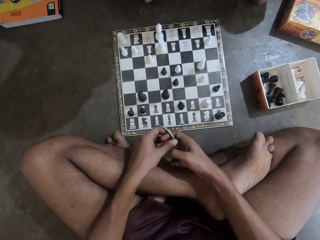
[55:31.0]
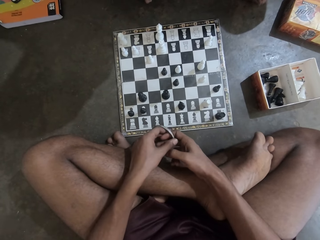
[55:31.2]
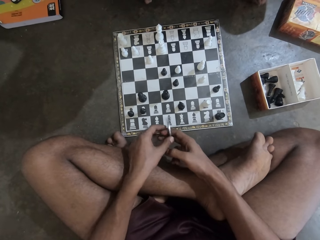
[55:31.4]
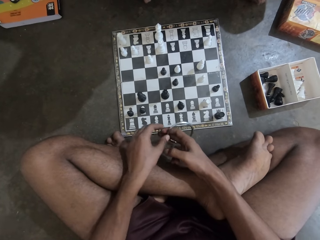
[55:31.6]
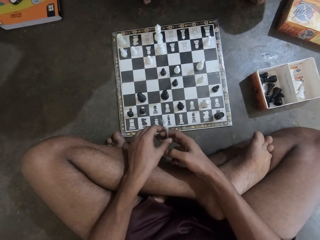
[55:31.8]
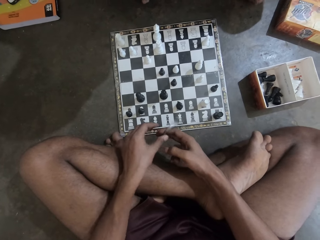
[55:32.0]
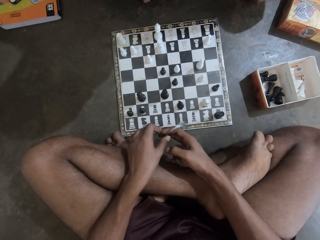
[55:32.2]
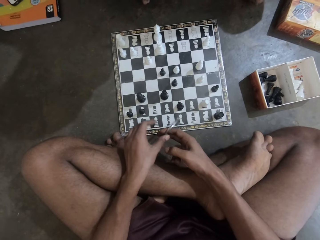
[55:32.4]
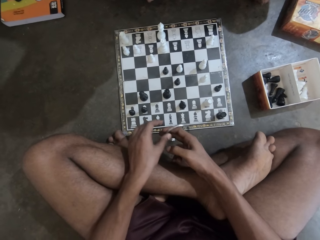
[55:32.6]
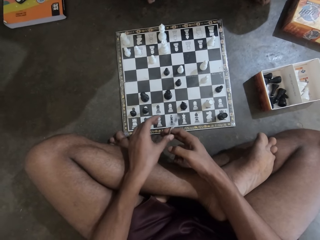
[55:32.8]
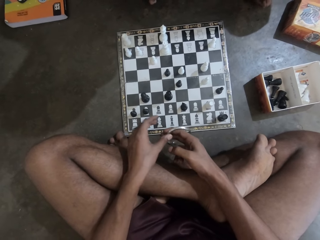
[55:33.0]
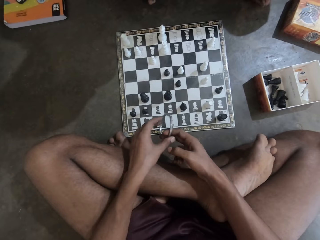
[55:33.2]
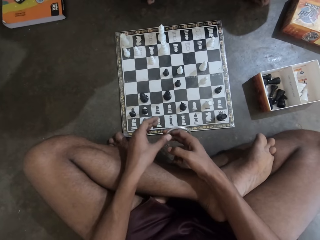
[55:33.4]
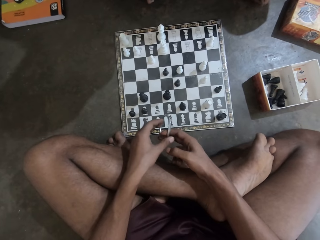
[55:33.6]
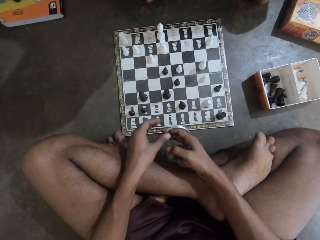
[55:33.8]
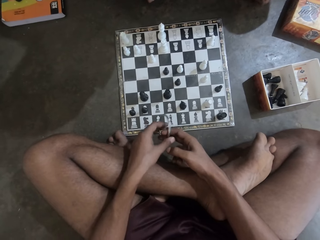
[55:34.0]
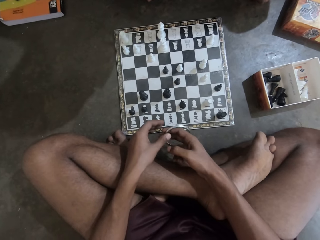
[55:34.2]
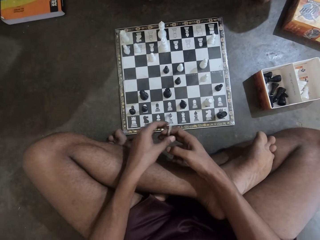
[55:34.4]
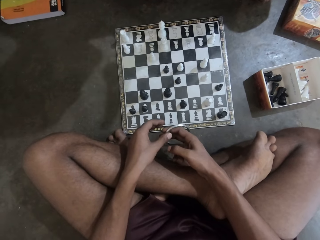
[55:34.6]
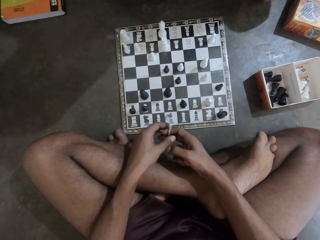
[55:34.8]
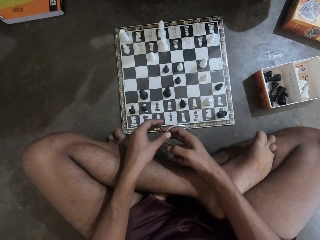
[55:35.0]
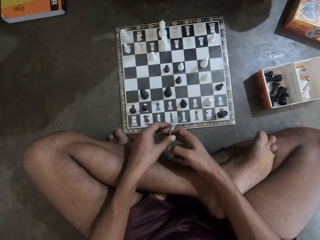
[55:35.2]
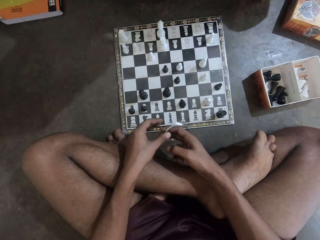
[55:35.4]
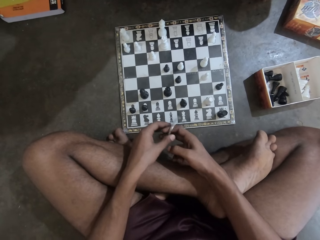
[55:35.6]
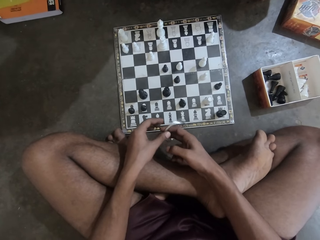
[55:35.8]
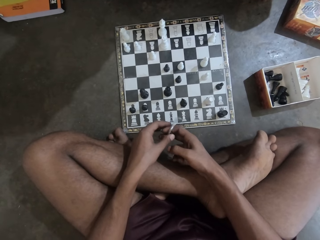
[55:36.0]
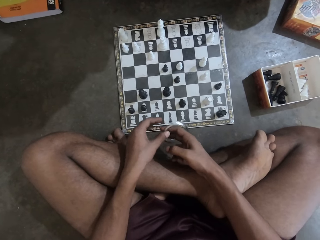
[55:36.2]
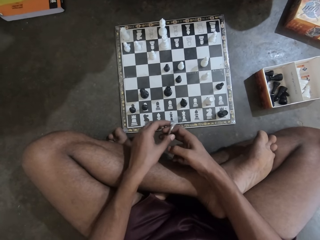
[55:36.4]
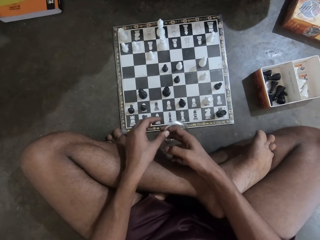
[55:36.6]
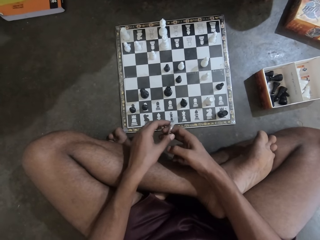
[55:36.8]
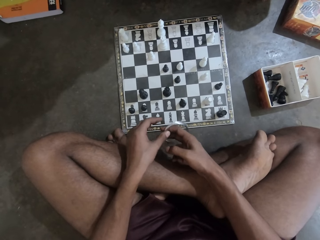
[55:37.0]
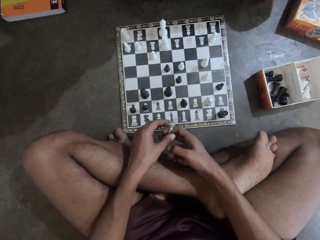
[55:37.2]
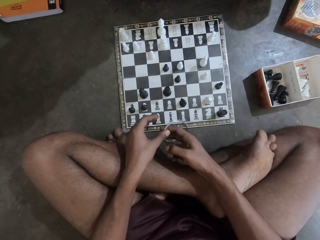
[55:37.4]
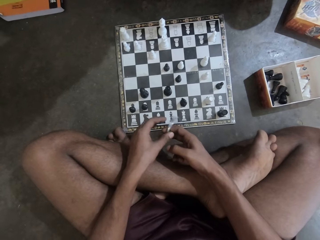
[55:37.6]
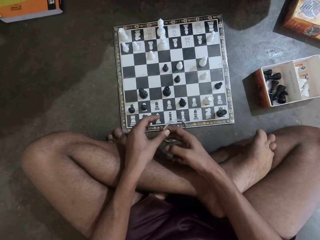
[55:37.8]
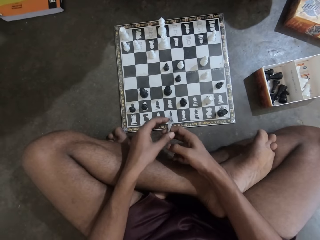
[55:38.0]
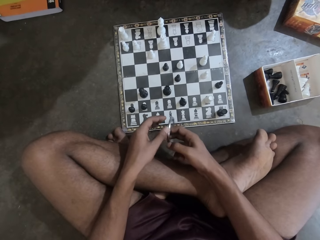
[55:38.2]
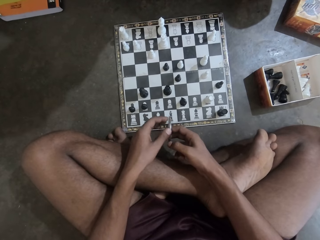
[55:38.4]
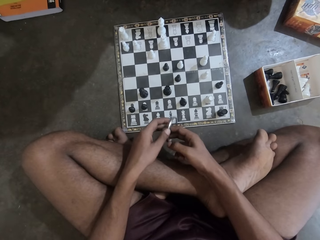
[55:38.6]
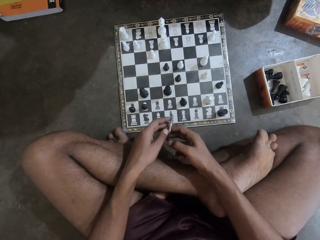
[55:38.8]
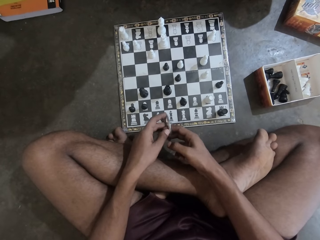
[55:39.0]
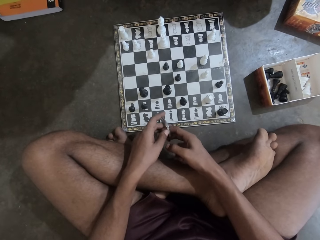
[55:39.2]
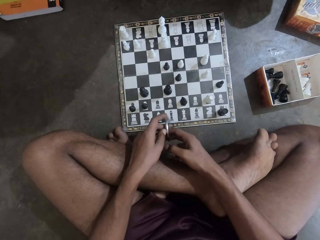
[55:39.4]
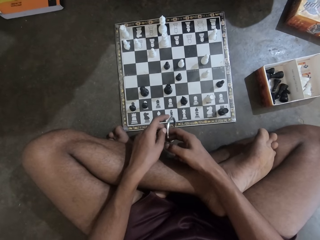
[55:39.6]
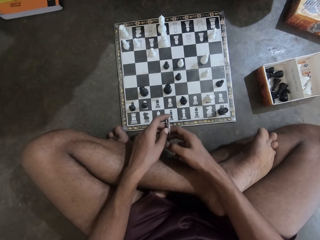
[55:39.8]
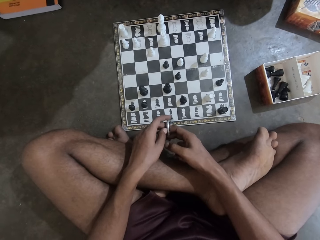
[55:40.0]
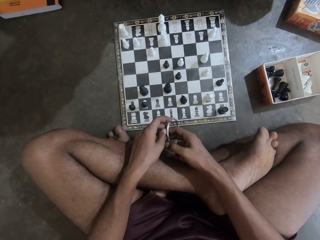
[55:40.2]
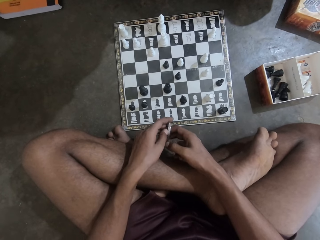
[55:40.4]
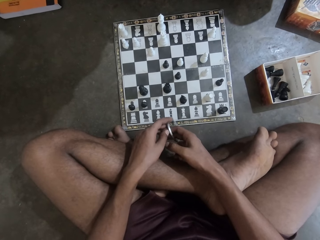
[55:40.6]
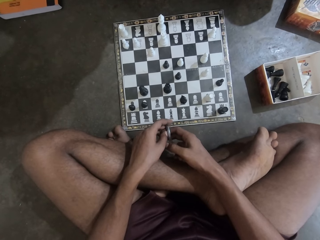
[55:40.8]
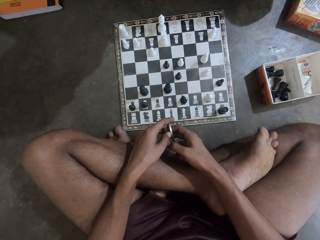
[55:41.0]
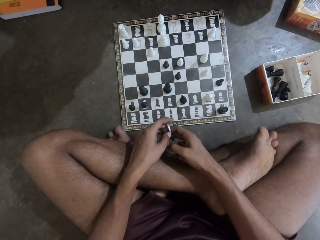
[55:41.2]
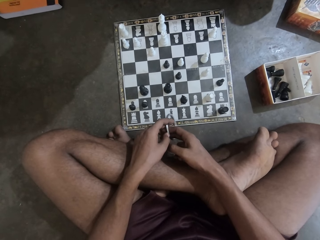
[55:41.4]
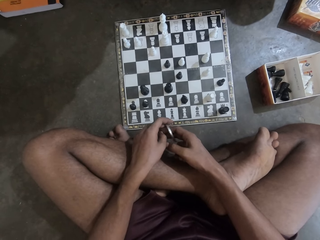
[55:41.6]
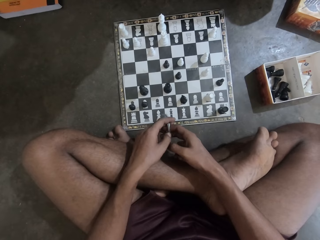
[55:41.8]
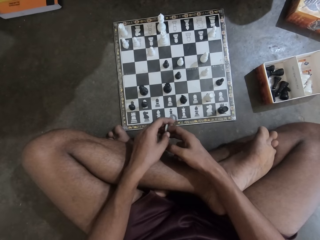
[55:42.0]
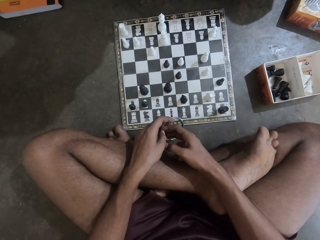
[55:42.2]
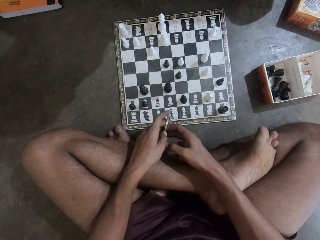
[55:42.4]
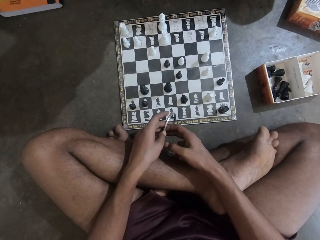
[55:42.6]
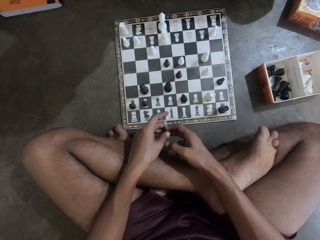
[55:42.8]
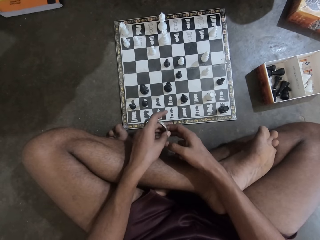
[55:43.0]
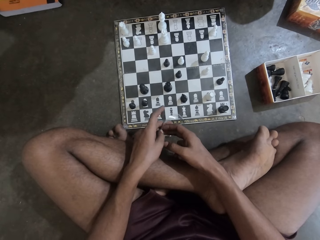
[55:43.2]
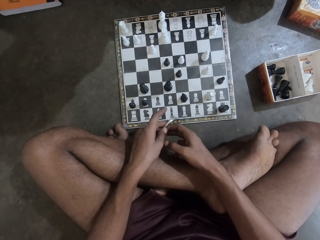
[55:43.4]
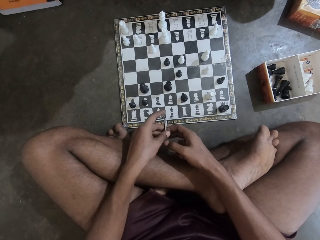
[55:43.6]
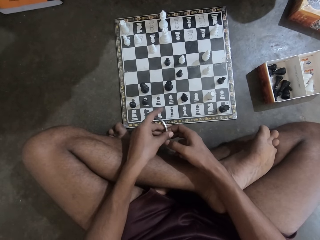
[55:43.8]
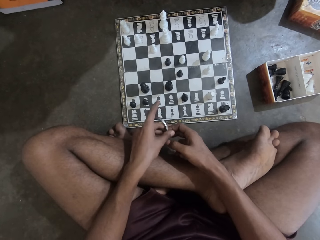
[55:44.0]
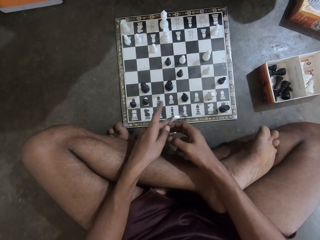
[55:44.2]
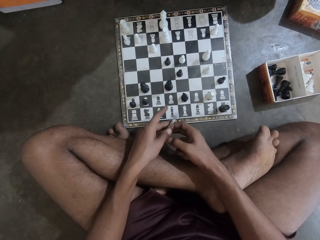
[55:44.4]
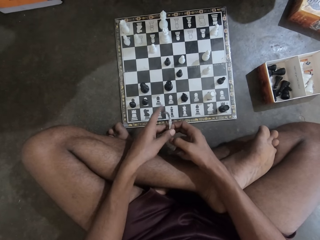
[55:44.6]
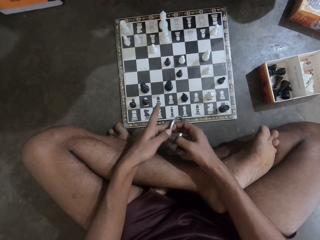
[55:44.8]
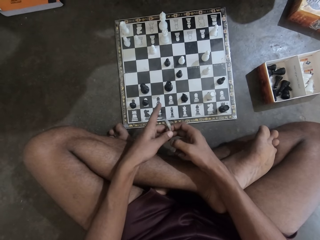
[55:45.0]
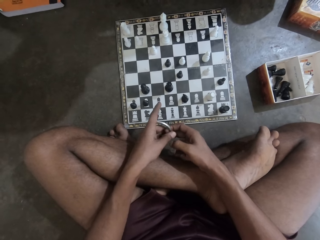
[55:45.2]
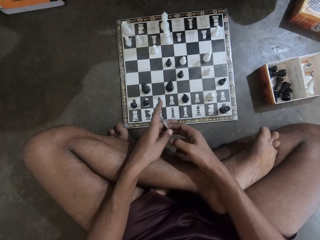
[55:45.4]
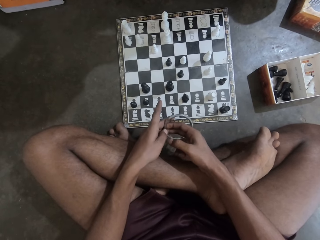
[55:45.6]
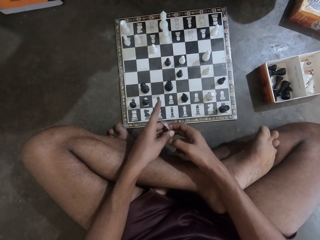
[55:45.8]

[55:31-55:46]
The camera wearer stares at the chessboard. She rolls the bracelet on her hands. She stares at the chess board. She rolls the bracelet with her hands.

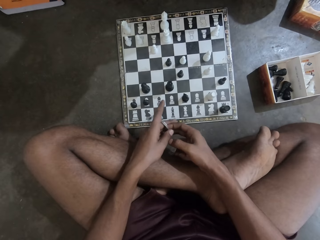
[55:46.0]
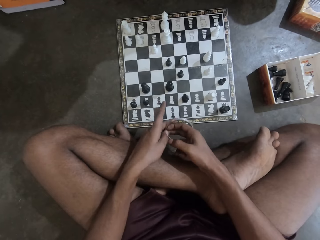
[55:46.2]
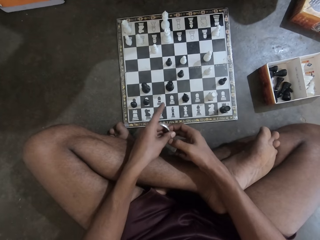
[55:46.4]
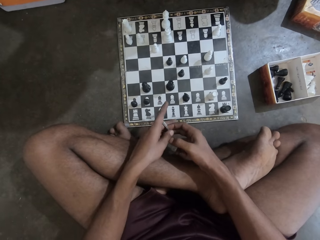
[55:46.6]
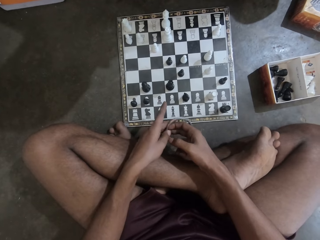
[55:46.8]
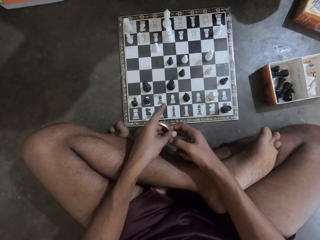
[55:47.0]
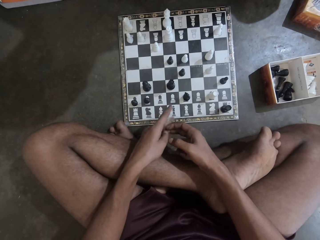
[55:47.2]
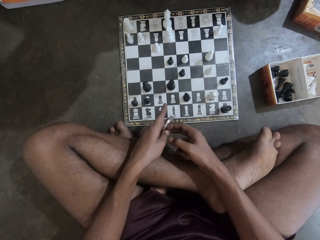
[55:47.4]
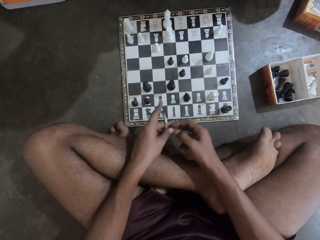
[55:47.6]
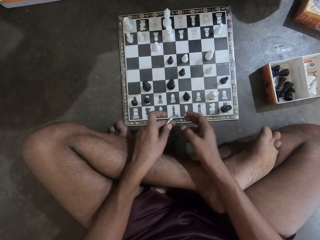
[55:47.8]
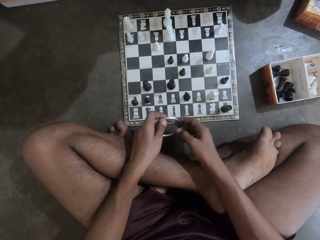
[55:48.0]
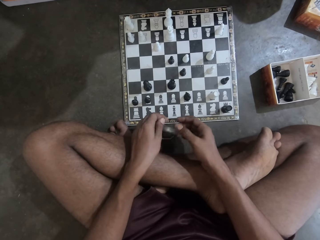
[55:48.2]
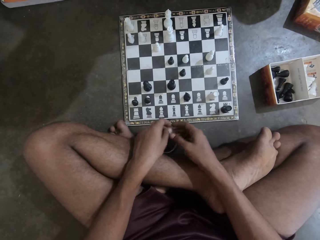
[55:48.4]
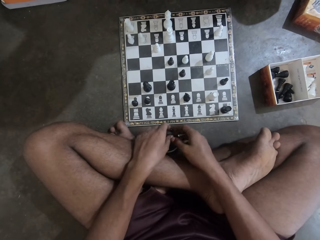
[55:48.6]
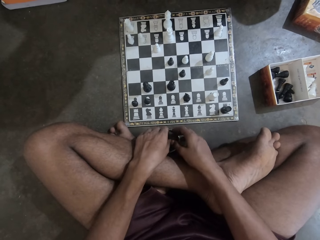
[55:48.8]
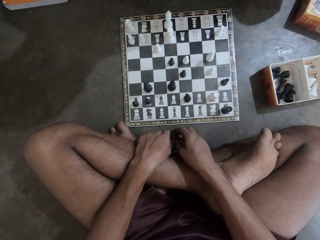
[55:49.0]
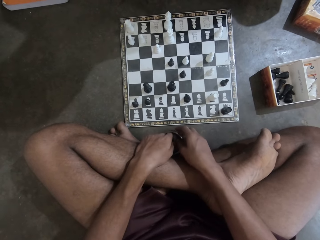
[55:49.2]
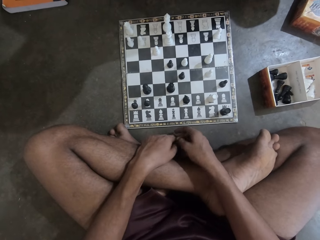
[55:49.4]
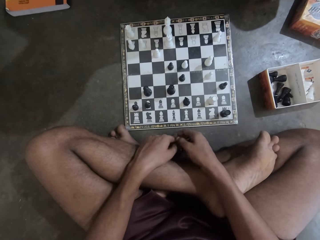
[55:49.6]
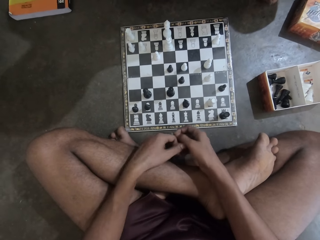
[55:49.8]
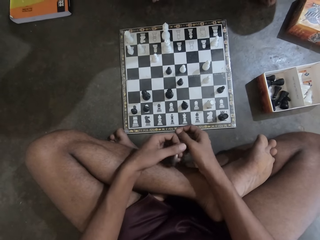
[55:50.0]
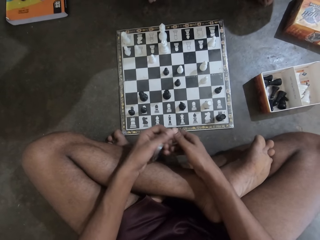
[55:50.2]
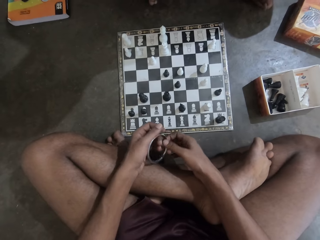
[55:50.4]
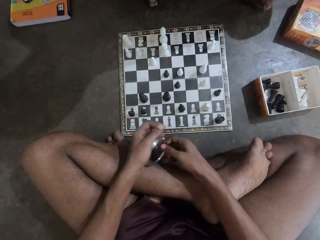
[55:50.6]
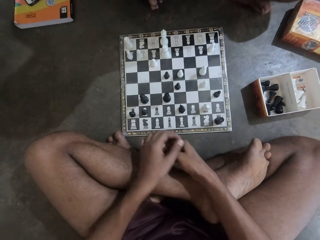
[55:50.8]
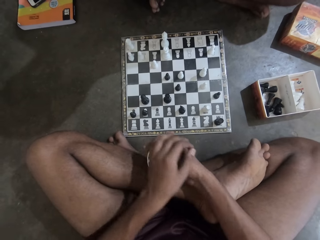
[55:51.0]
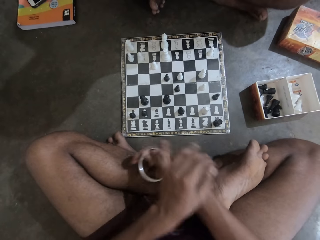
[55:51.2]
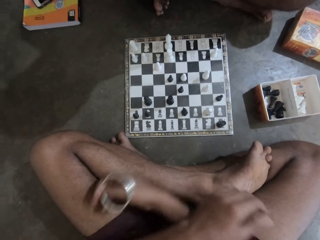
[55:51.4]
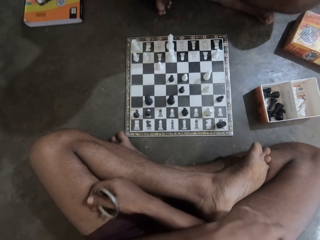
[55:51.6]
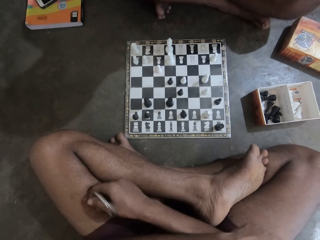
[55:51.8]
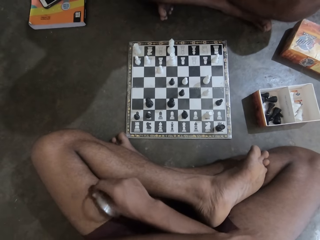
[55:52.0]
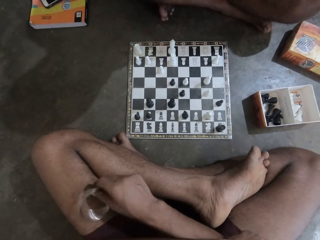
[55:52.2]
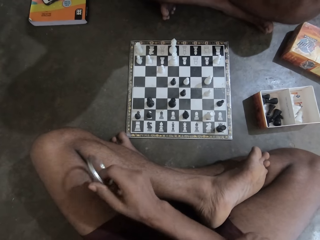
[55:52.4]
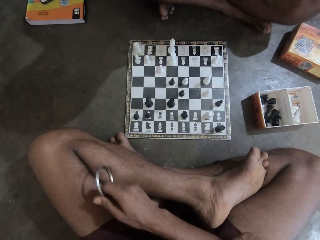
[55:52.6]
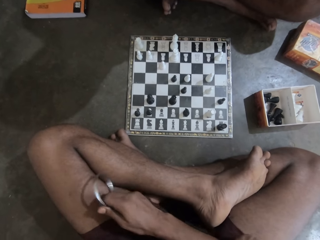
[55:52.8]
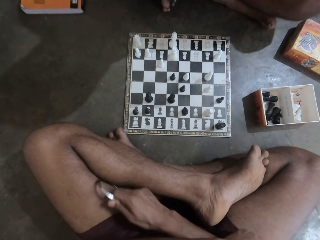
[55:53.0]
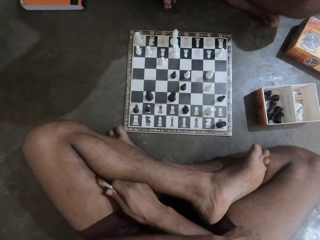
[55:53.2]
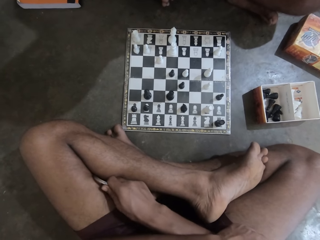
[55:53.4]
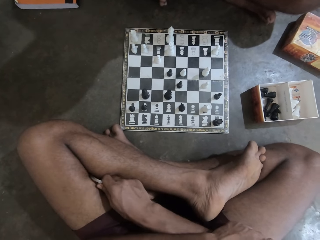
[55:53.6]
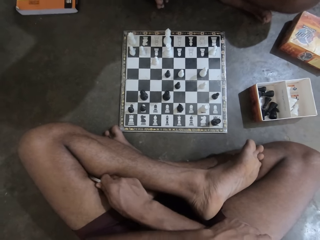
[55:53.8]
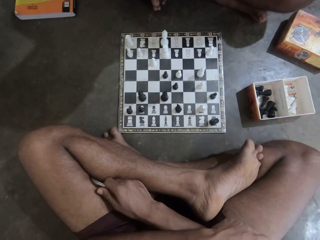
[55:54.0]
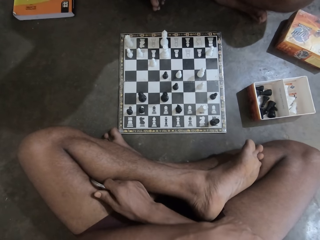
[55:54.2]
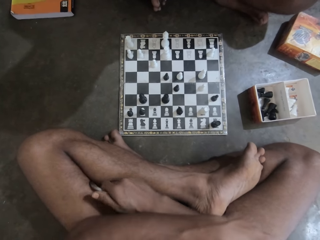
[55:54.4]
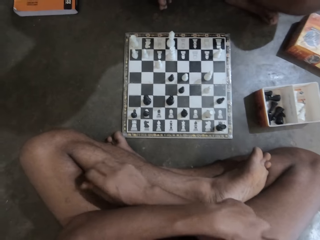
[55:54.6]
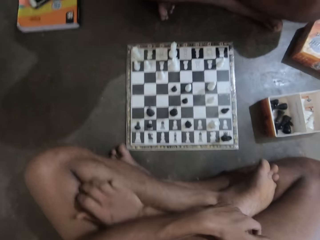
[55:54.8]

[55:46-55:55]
The camera wearer stares at the chess board. They drop the bangle or bracelet on the floor. They lift up the bracelet on the floor with her hands. They place the bracelet on her other hand. They place the bracelet between his calf and thigh.
